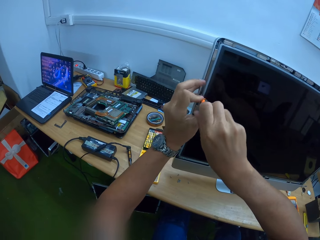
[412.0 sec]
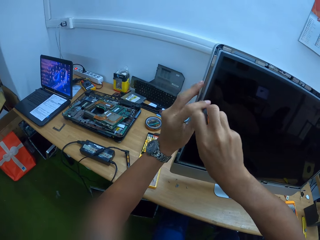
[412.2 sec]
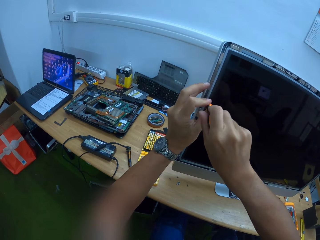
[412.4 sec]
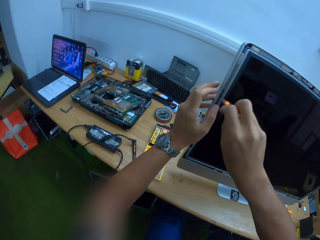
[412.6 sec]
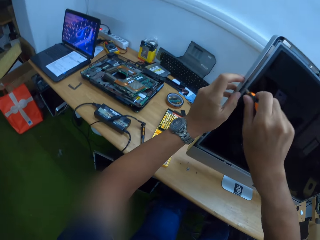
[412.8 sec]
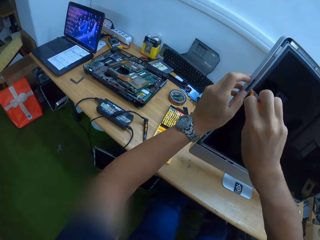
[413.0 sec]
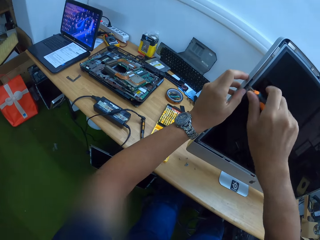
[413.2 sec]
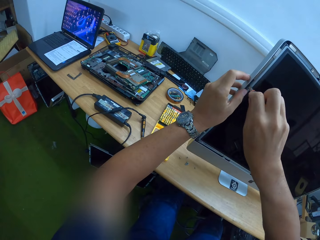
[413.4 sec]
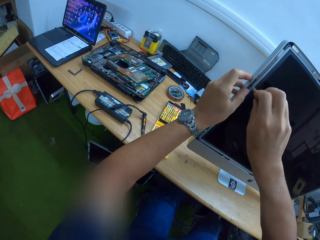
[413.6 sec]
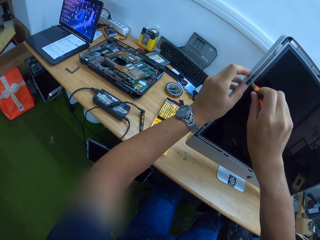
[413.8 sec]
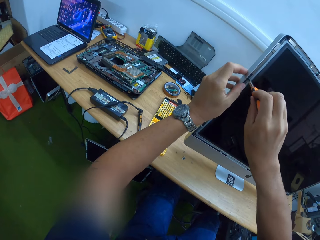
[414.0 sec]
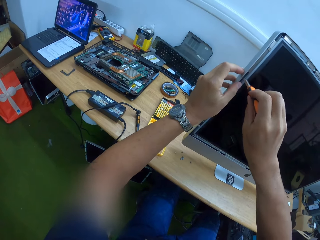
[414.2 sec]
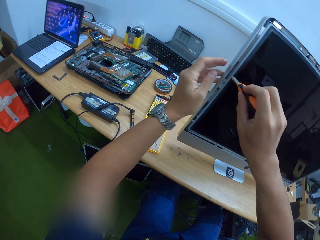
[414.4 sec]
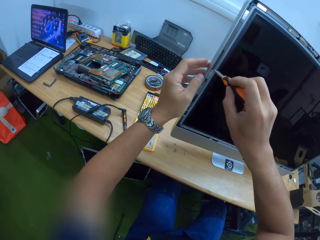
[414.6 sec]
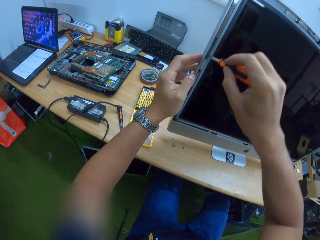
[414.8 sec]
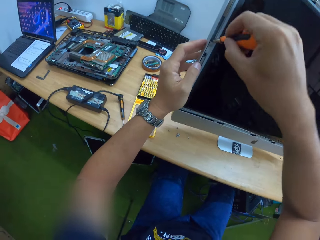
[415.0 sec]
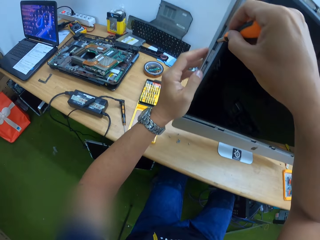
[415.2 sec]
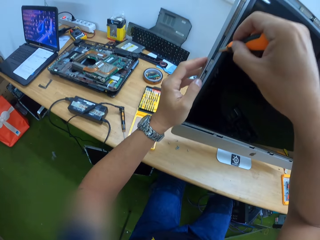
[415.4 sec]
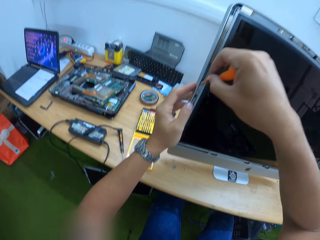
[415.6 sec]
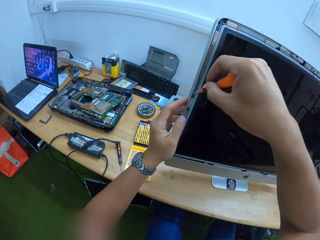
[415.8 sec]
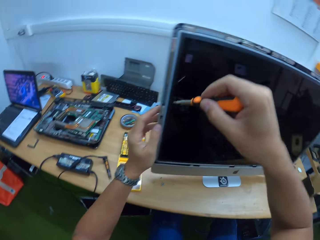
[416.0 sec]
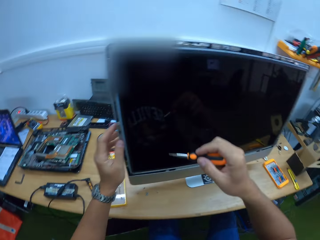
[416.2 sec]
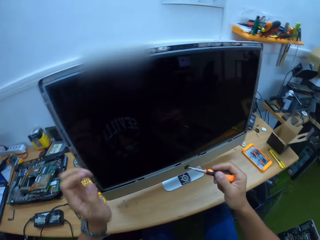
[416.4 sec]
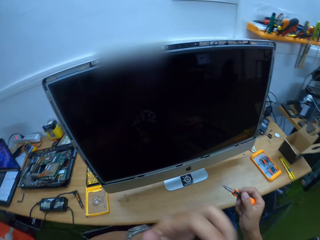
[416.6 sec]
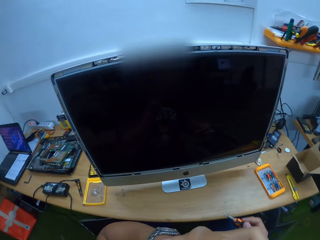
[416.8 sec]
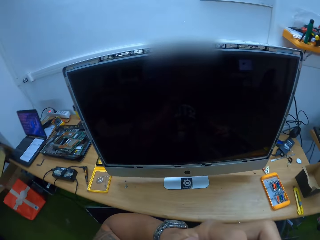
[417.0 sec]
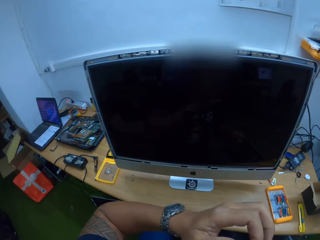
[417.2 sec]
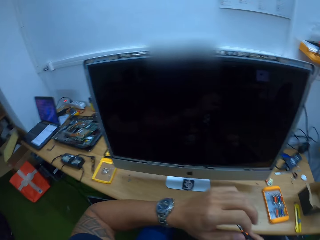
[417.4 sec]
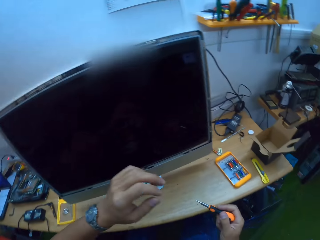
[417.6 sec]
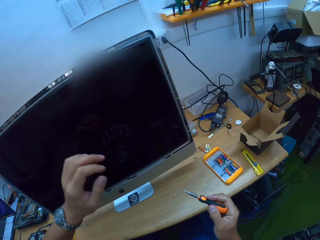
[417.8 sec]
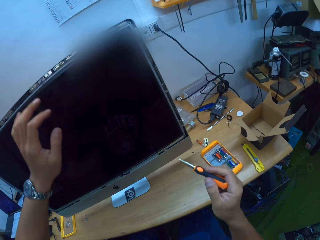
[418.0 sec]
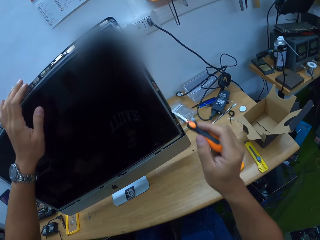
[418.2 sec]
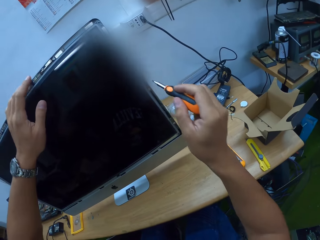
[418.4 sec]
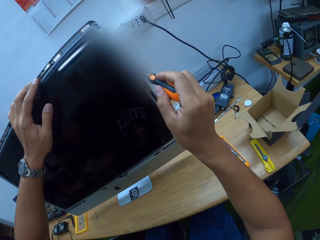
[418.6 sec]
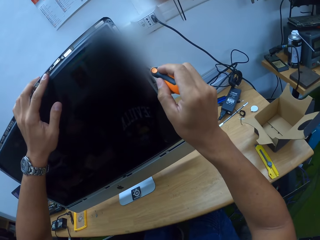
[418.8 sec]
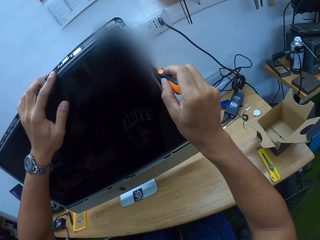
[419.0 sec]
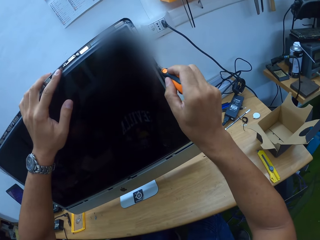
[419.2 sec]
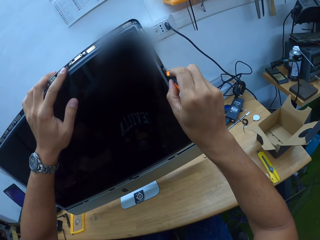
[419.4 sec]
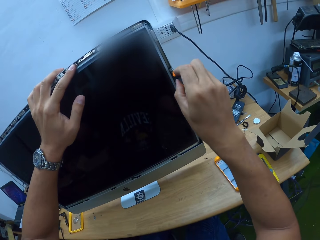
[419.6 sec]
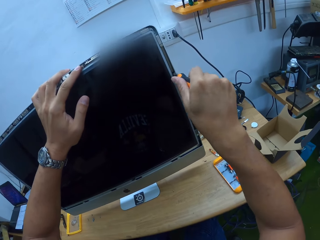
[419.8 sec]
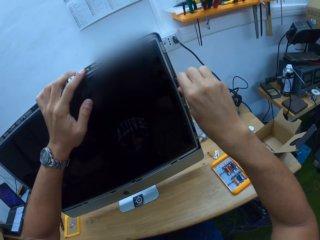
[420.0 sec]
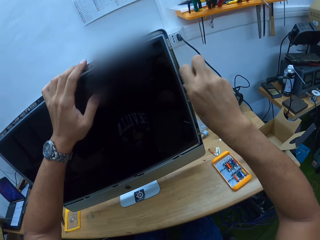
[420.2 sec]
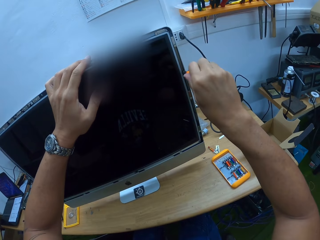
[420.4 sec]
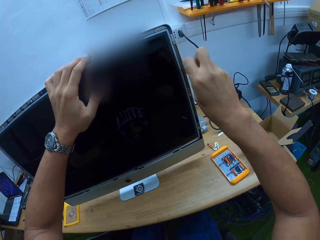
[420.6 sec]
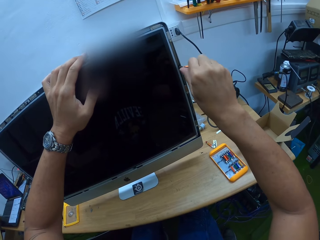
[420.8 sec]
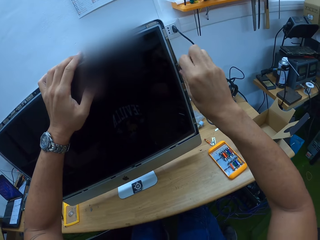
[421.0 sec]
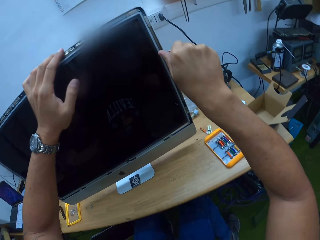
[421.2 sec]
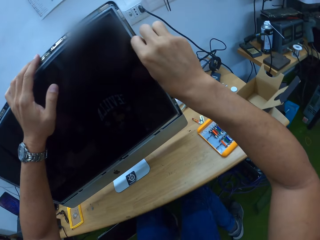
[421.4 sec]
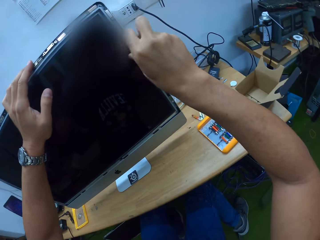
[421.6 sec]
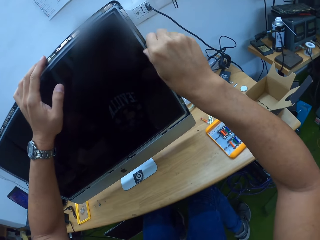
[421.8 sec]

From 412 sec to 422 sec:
The camera wearer holds the monitor on the table with his left hand. He removes his left hand from the monitor on the table. He removes the screw. He holds the monitor on the table with his left hand. He unscrews the screw in the monitor on the table with the screwdriver in his right hand.

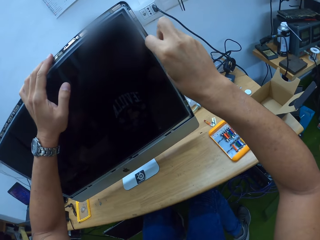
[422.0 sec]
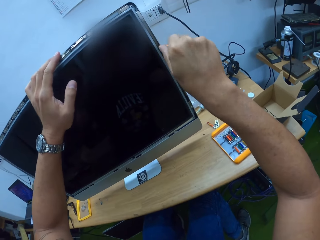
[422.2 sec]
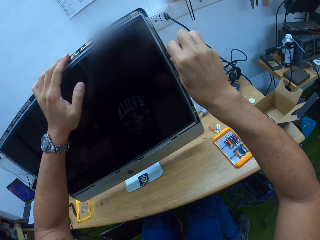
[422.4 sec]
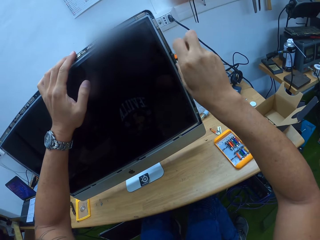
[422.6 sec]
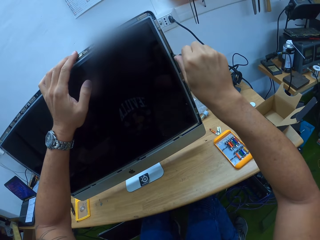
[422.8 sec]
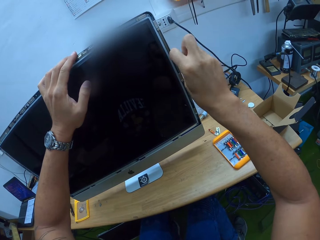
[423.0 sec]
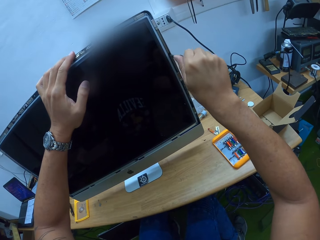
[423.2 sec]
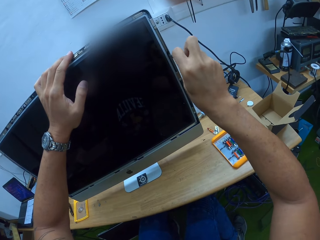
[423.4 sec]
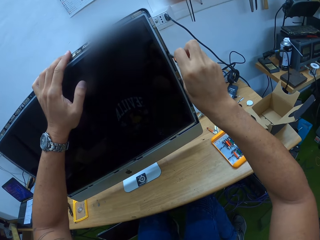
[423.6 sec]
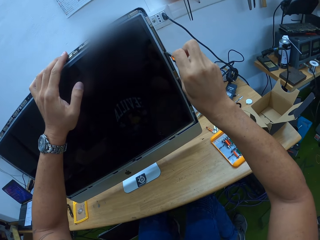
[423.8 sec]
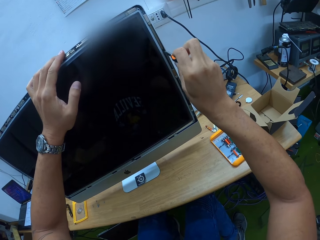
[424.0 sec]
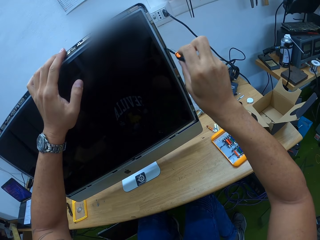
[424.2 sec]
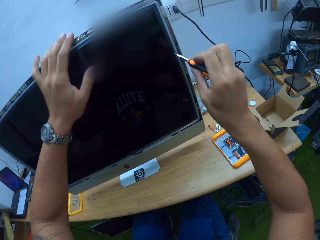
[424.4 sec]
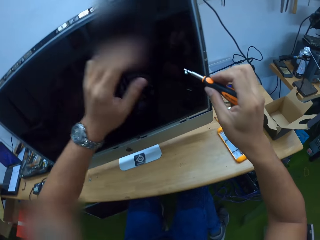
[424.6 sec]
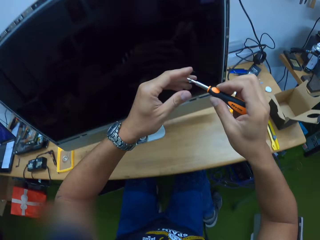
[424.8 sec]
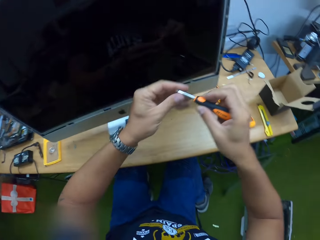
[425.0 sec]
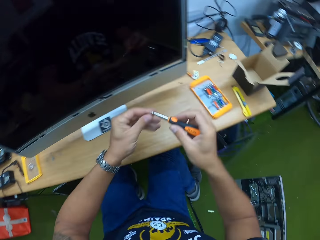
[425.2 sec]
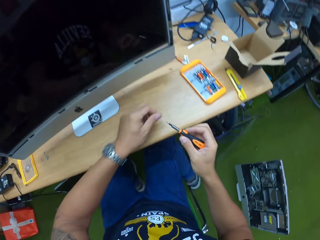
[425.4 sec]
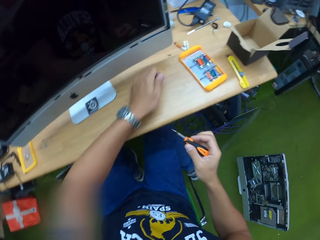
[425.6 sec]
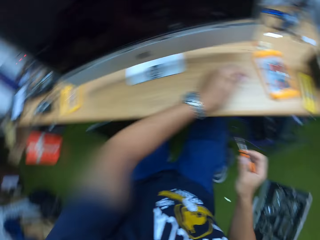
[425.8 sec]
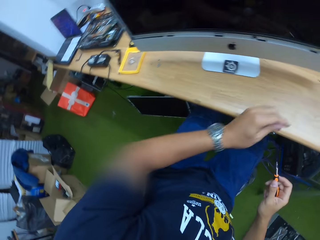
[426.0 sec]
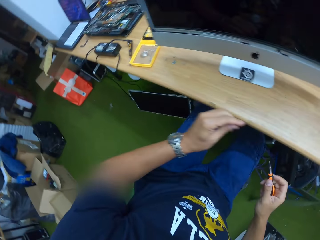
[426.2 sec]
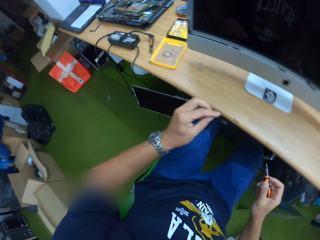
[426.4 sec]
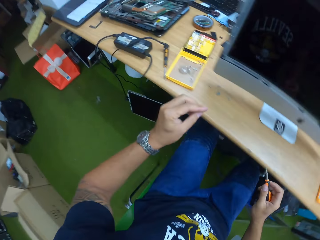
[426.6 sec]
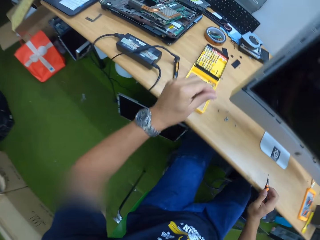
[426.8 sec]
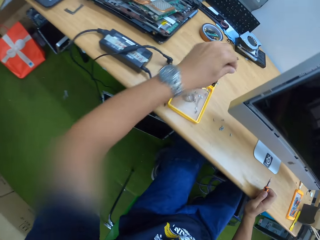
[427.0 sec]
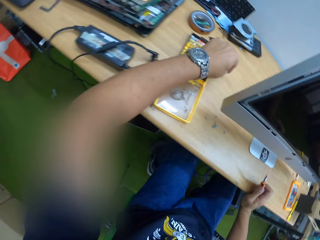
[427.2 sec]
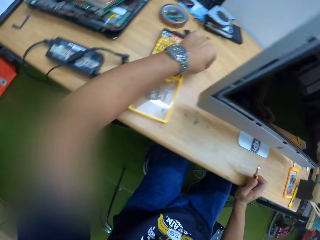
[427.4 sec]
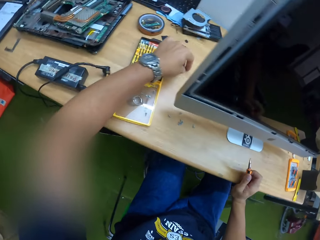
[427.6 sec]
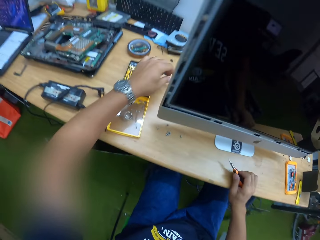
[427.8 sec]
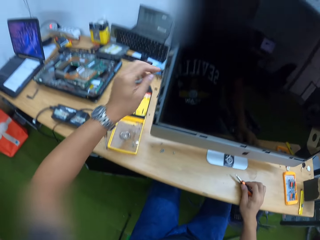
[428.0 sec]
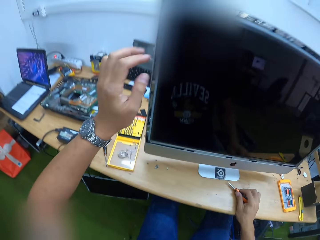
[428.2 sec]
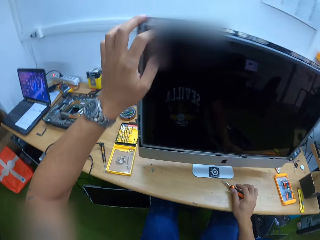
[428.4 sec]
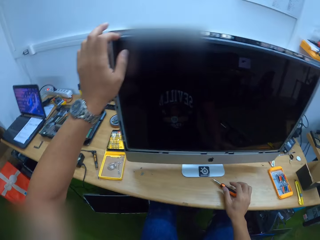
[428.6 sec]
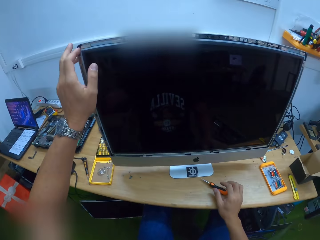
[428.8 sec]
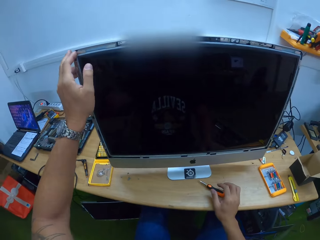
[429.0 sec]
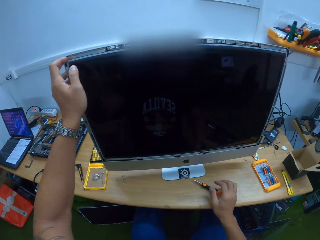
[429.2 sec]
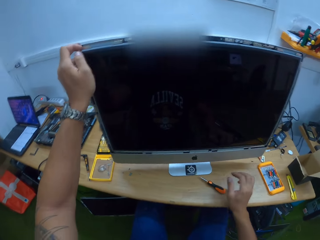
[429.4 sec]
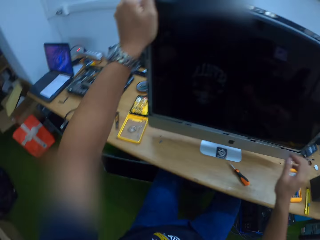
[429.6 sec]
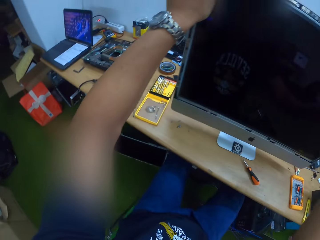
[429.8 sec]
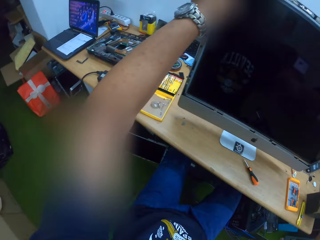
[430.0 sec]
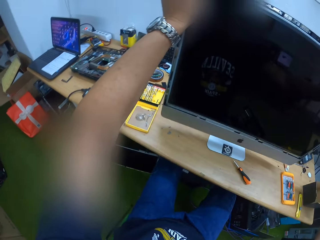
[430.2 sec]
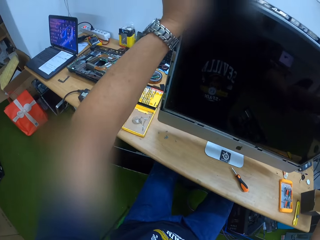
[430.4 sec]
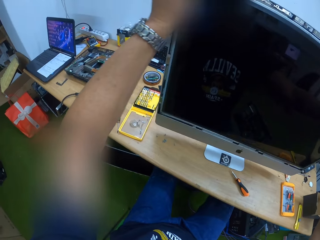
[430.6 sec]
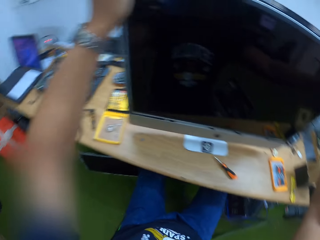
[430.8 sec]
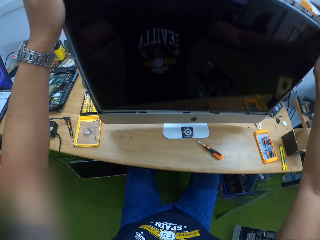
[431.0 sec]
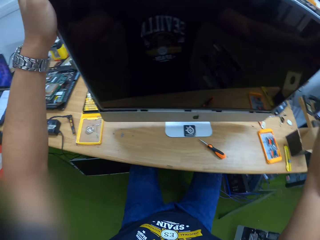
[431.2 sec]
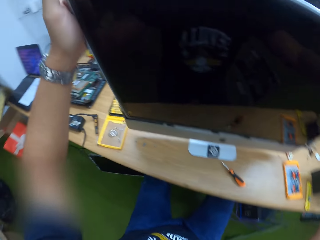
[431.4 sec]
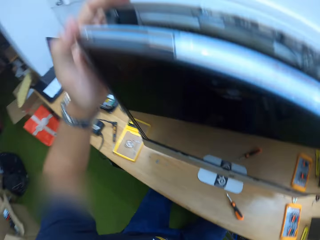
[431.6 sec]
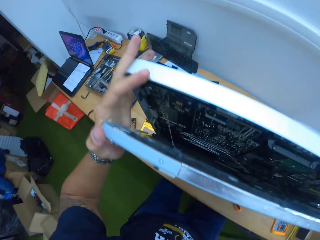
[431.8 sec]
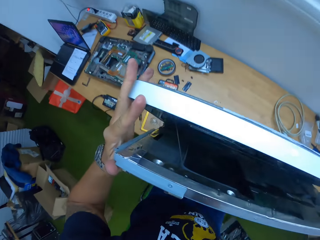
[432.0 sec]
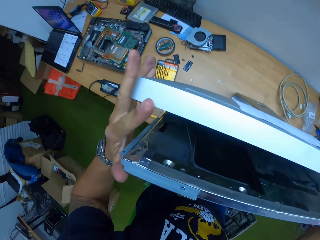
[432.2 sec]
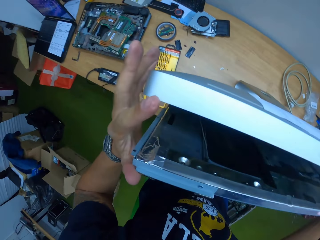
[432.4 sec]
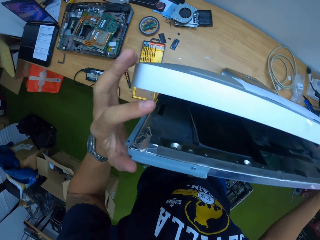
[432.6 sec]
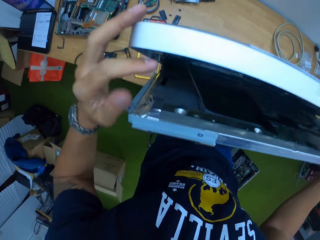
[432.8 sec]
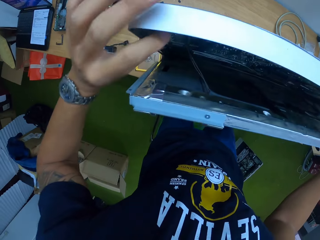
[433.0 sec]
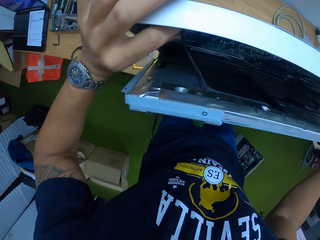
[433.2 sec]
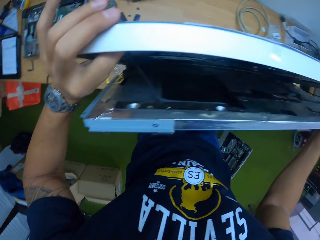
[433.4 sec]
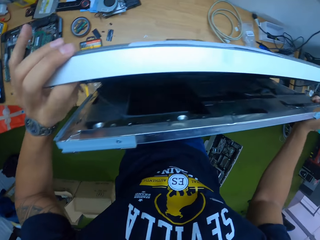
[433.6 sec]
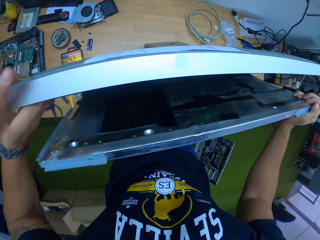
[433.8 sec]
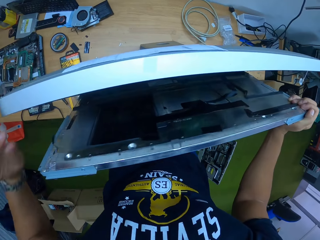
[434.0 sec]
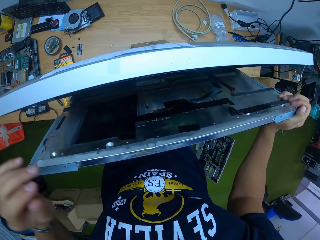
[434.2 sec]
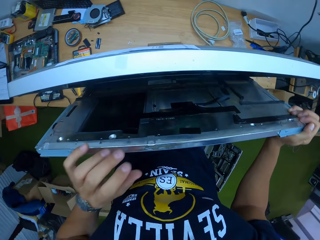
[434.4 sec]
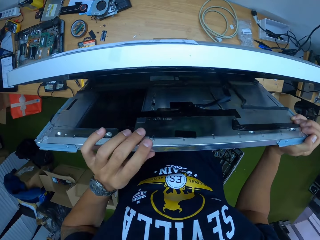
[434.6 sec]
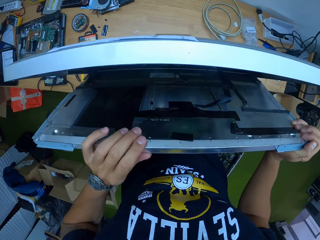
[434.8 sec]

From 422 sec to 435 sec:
The camera wearer places the screw in his left hand. He picks the screw from the screwdriver. He places the screw on the table with his left hand. He holds the monitor on the table with his left hand. He pulls out a screen from the monitor with both hands. He opens the monitor. He pulls out a cable in the monitor with his left hand.
